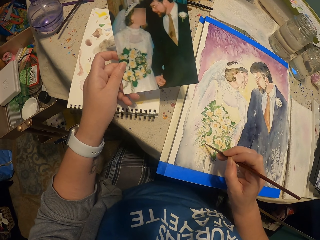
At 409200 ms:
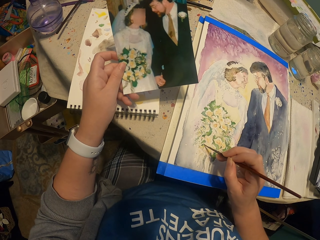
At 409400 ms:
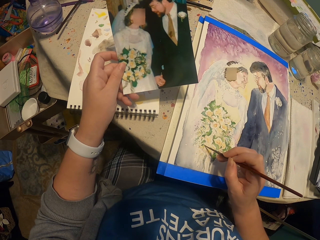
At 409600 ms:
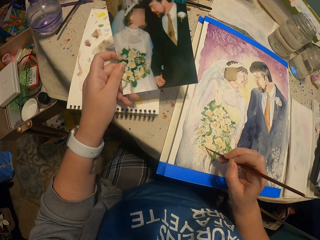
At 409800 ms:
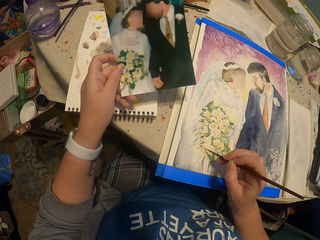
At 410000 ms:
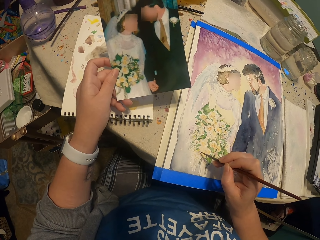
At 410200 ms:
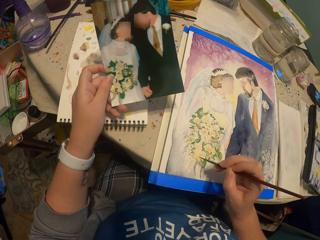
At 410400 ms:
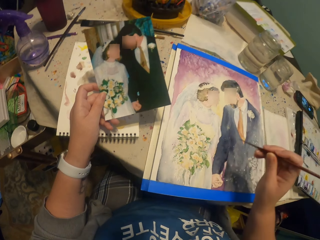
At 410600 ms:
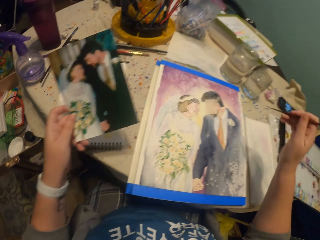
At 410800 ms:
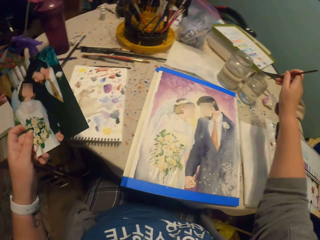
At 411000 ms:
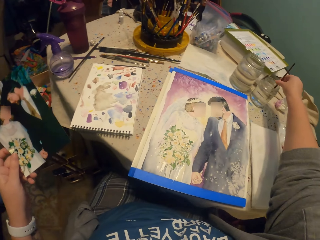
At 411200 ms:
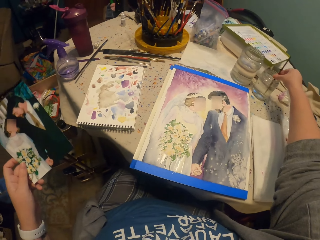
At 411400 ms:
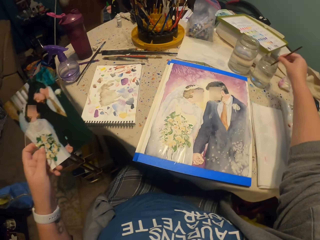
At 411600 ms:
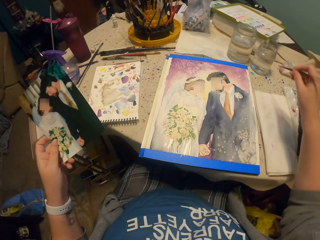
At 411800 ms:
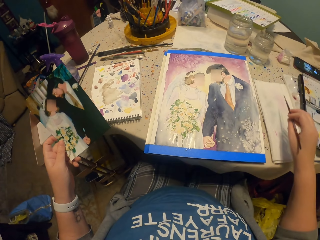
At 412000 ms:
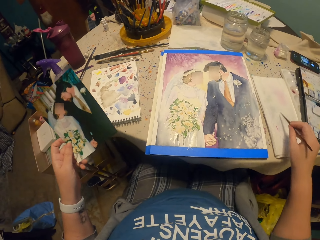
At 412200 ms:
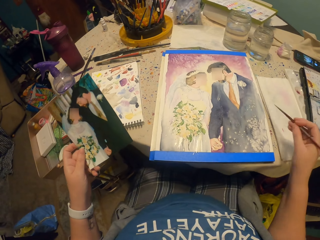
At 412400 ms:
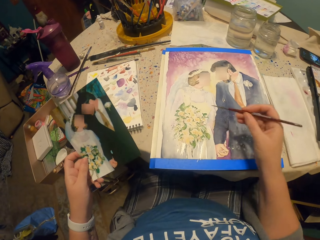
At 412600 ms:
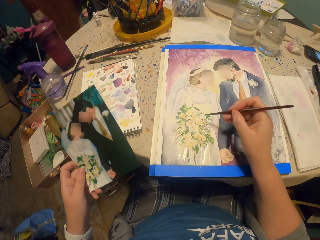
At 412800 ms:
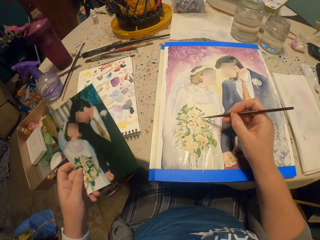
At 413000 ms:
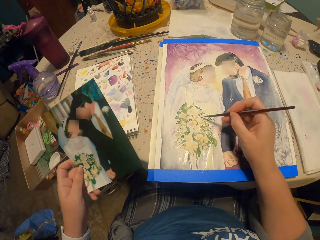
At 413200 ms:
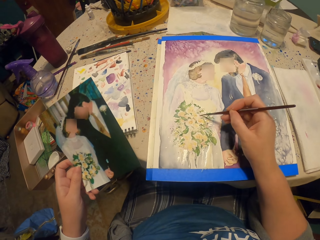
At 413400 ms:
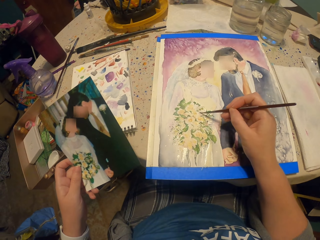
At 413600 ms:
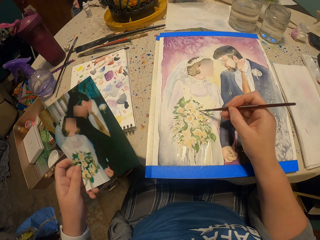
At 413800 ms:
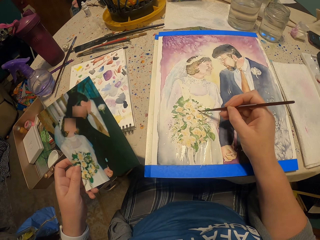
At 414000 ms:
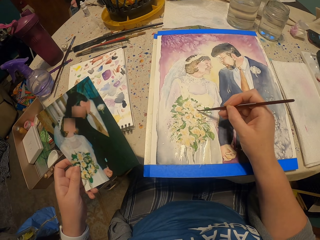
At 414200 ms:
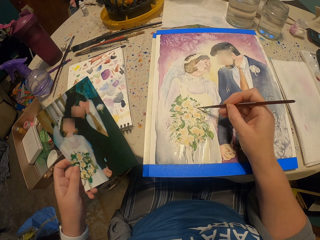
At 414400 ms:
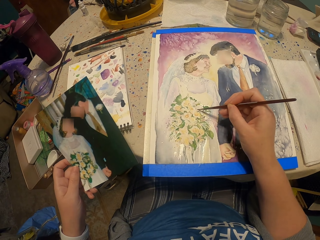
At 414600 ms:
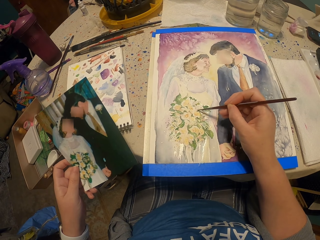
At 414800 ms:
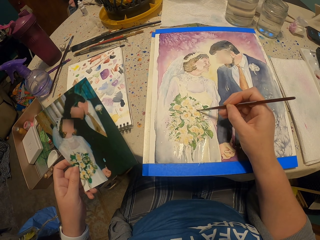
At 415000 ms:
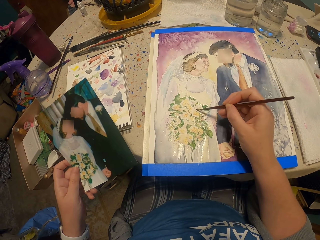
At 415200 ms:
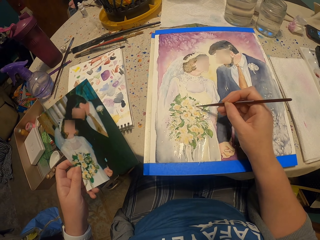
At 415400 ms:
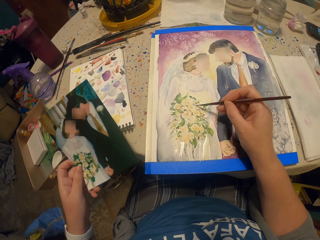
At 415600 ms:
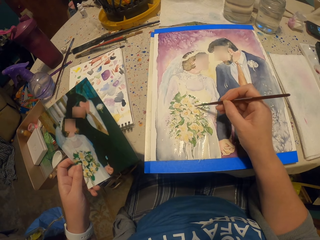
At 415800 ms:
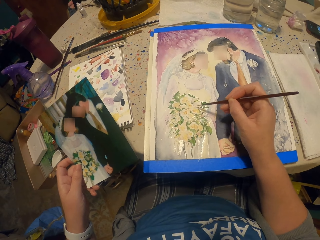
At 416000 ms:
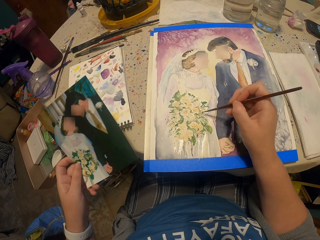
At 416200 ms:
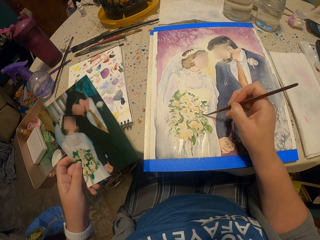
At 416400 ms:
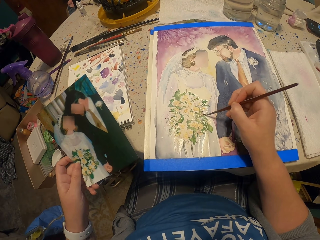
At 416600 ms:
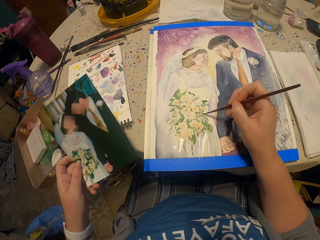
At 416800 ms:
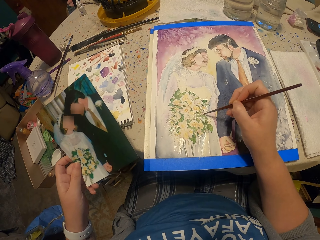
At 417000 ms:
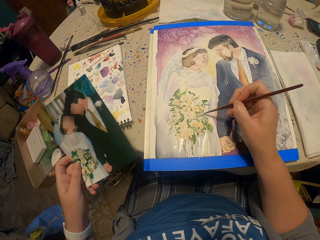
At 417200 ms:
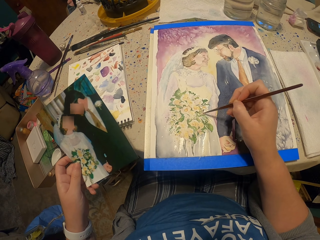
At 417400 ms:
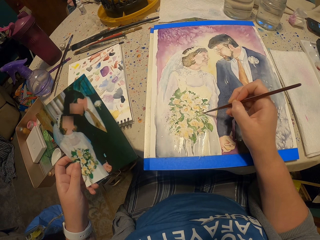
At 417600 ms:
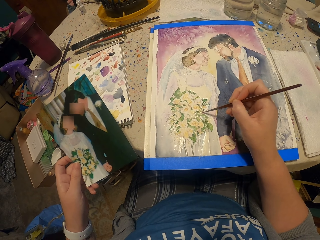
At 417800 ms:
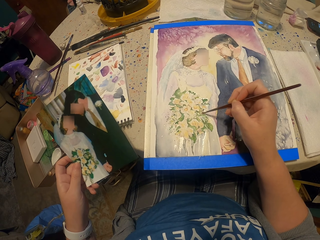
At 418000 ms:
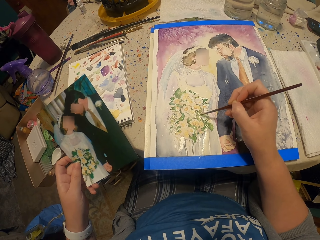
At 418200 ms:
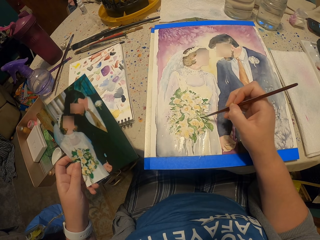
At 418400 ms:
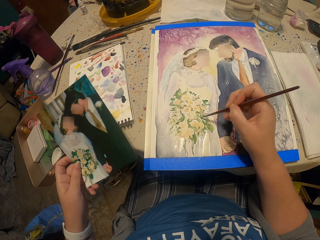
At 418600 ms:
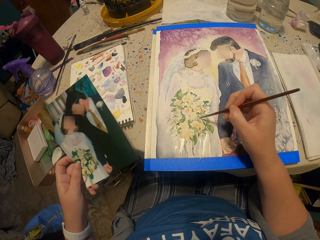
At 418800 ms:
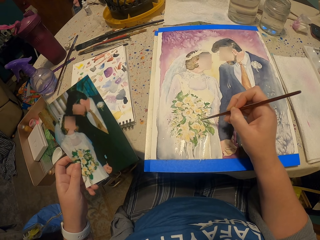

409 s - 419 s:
The camera wearer dips a paint brush in a jar of water. They wipe the tip of the brush on the paper. They paint a picture on the paper.

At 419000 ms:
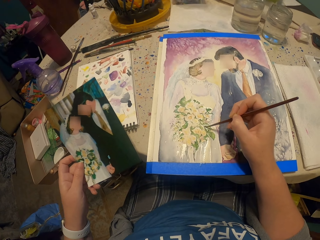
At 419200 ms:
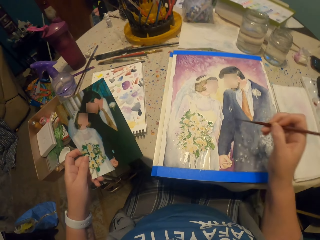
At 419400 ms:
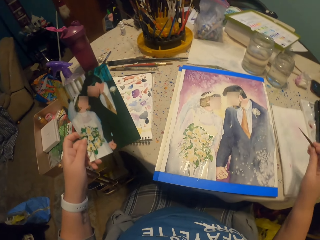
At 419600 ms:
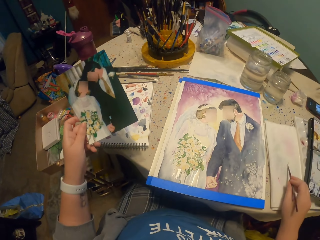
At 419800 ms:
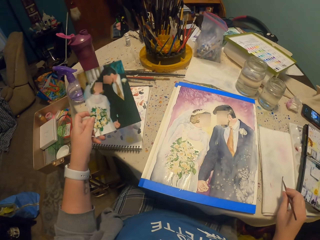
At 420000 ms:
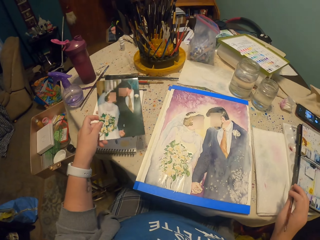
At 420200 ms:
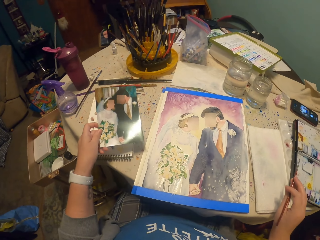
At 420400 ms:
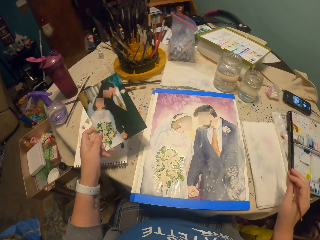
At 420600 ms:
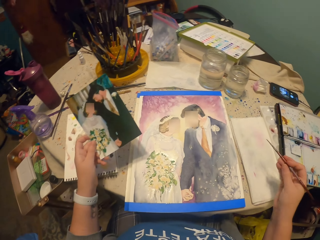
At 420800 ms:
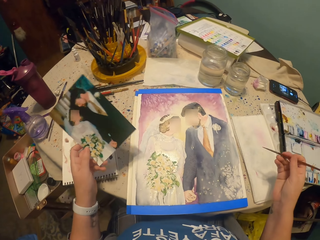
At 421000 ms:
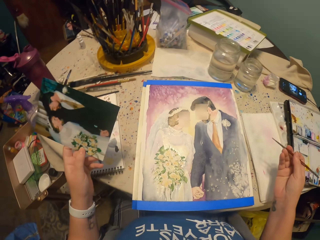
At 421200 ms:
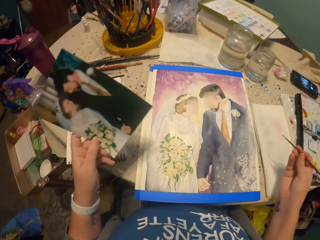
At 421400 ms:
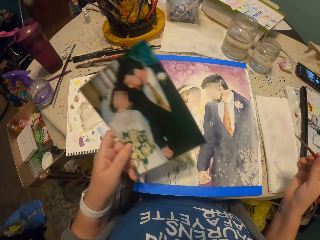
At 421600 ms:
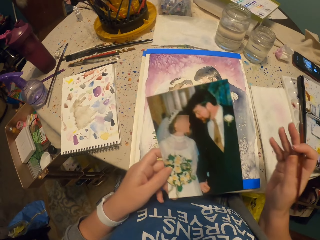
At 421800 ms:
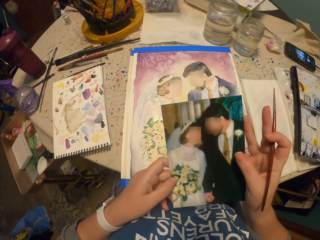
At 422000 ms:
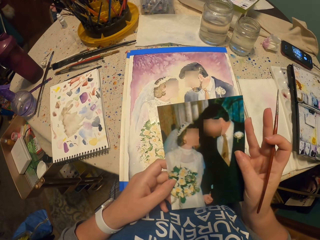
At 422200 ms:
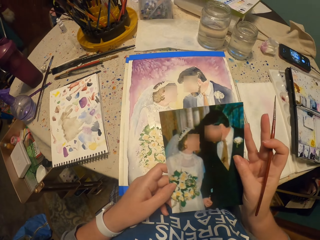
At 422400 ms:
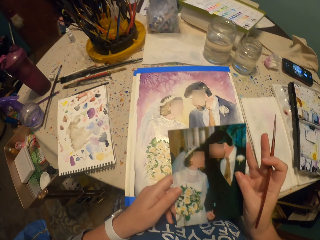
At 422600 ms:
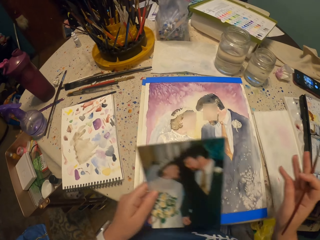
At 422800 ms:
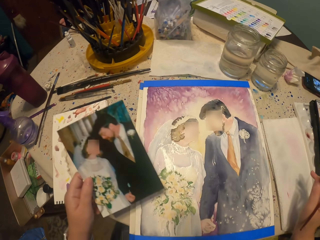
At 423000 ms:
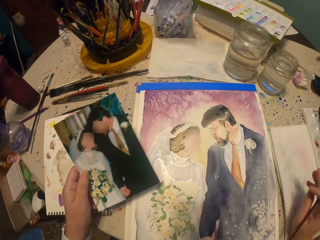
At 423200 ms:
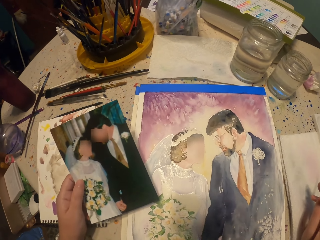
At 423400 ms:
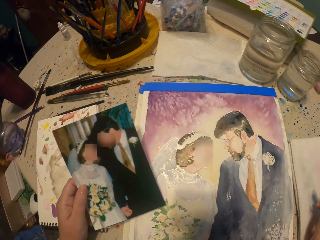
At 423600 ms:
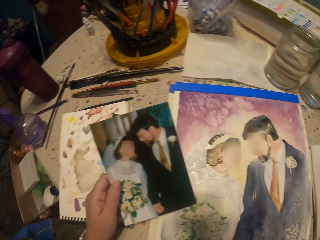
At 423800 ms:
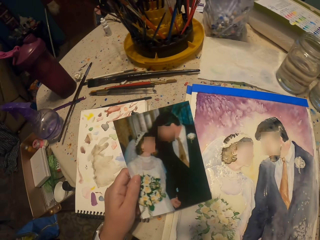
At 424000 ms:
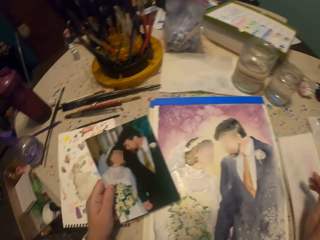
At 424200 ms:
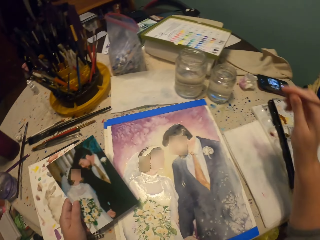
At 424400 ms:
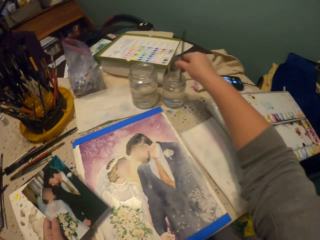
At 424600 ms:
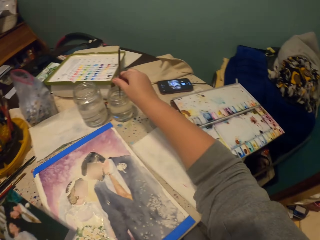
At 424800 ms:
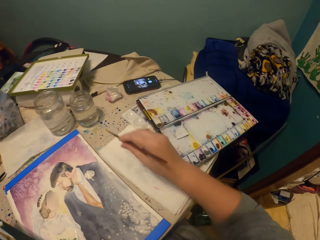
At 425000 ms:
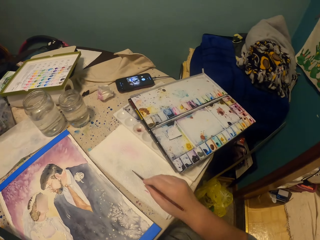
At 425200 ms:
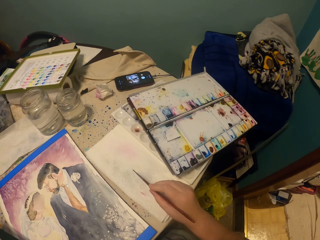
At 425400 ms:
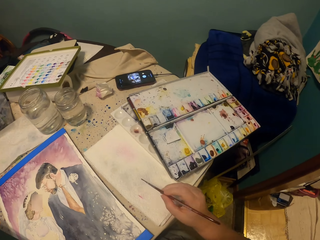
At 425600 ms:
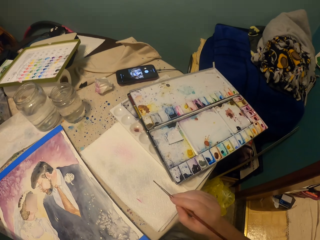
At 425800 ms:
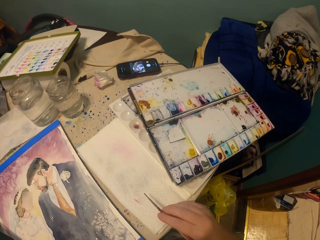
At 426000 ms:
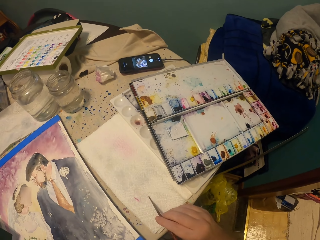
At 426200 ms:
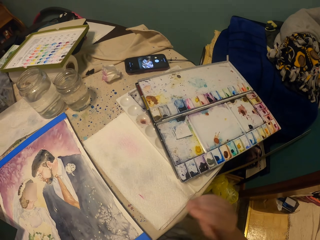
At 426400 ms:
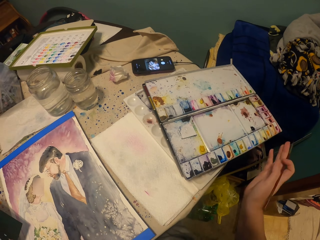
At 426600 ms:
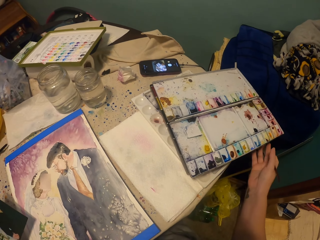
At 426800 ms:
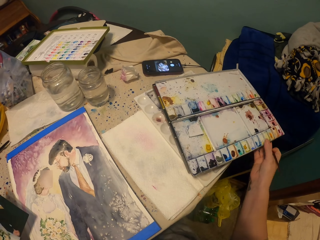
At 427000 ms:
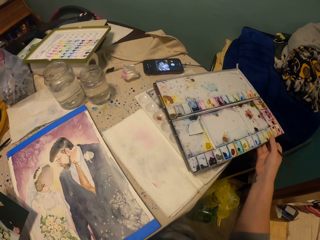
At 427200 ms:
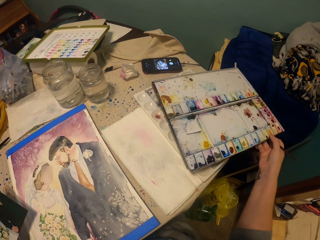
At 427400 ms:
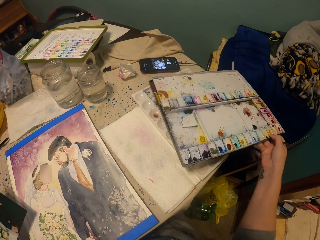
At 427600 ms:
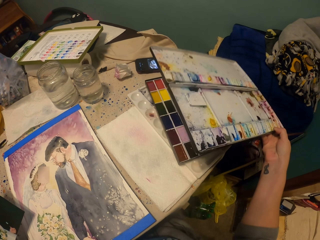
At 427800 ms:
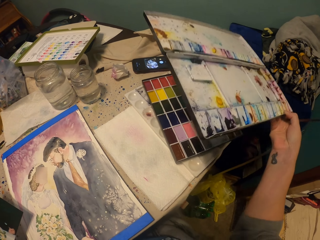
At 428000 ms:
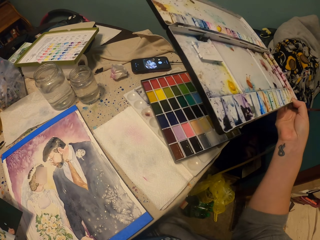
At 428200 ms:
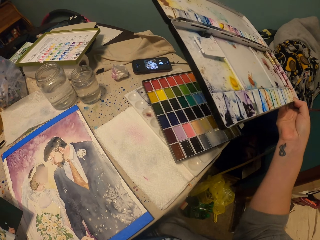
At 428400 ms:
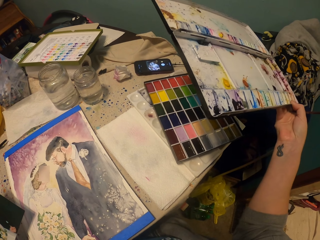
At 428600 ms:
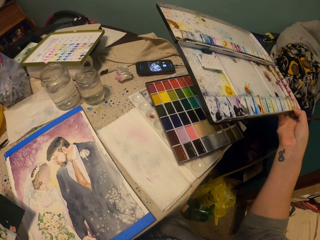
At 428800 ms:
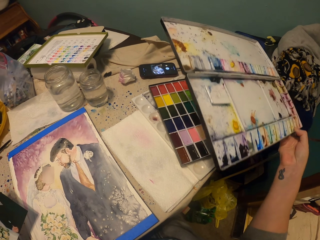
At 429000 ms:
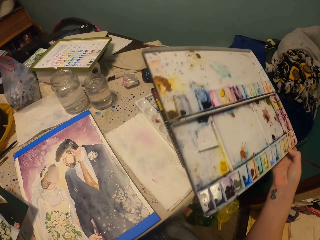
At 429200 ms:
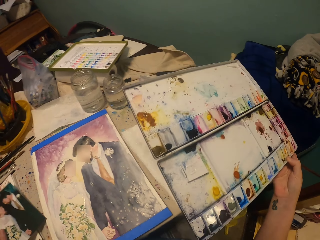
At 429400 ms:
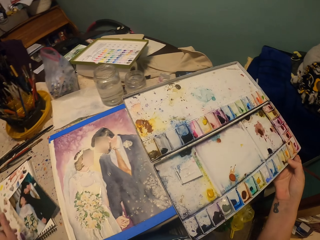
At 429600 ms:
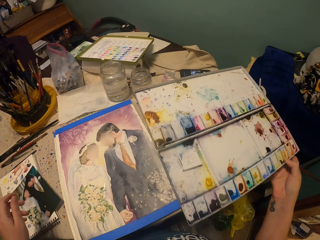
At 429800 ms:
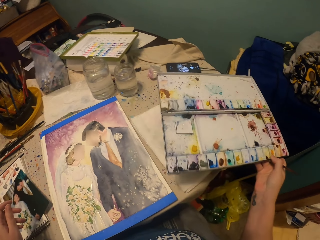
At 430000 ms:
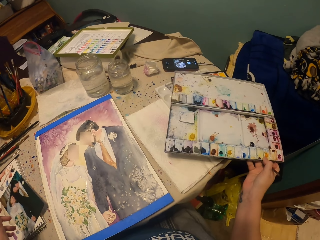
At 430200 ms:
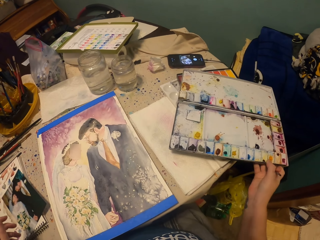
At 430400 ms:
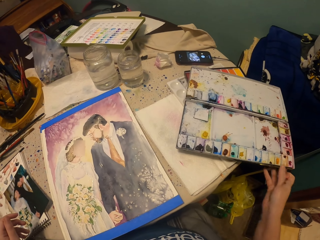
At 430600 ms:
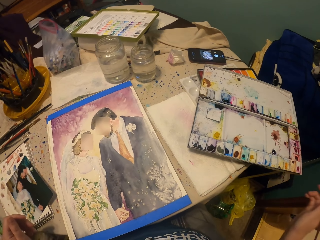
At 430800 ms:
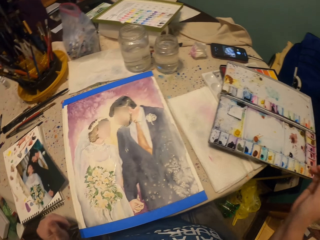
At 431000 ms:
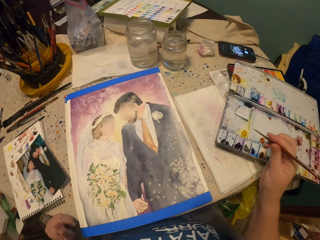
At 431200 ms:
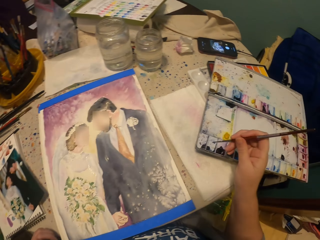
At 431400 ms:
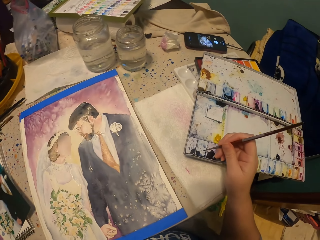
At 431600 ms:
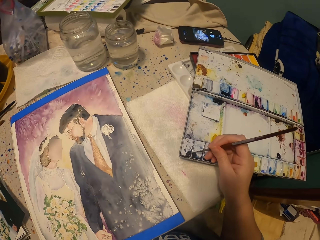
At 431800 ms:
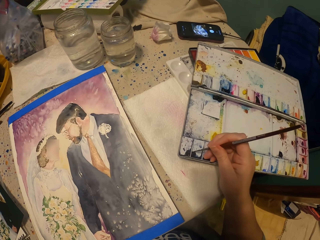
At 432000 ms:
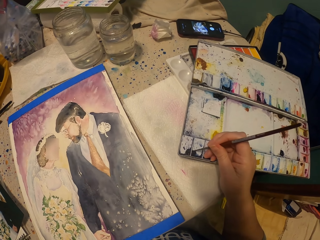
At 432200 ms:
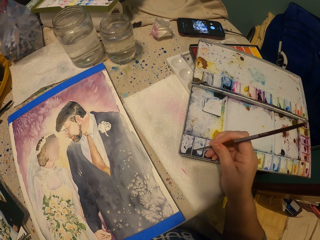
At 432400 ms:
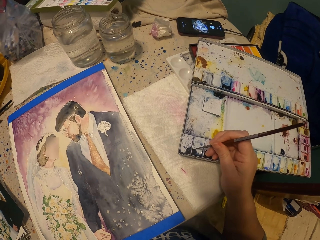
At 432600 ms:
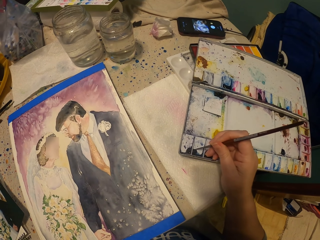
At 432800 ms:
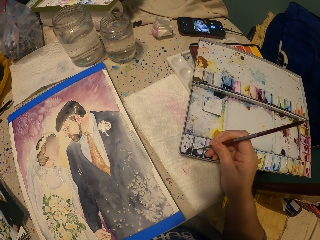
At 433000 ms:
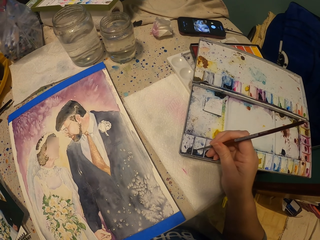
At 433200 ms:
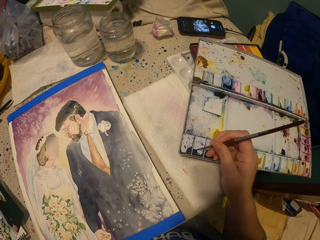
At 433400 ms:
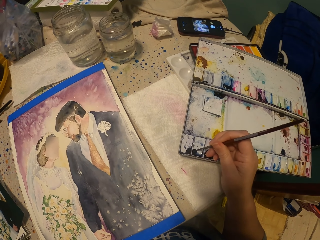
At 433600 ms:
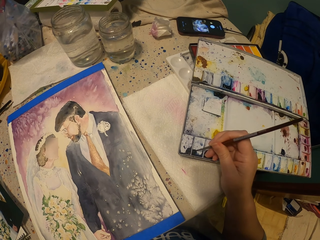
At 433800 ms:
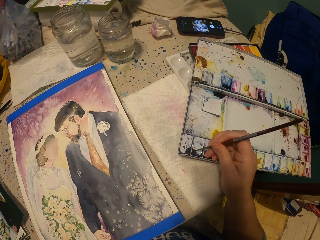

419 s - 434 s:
The camera wearer wipes the tip of the brush on the paper. They look at the photo. They dip the paint brush in the jar of water. They wipe the tip of the brush on the paper. They lift up a watercolor set from the table. They put the photo on the table. They put the watercolor set on the table. They immerse the brush in a watercolor.
